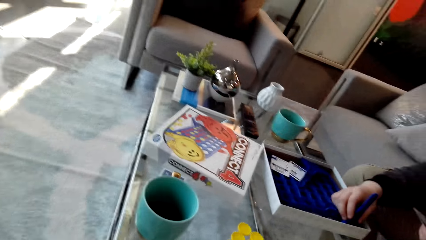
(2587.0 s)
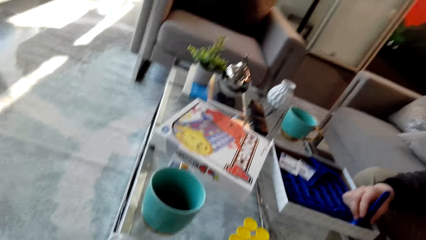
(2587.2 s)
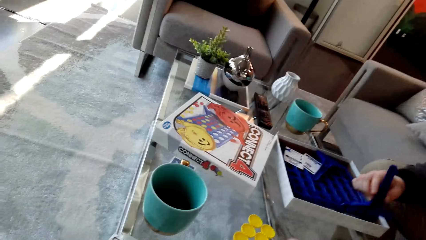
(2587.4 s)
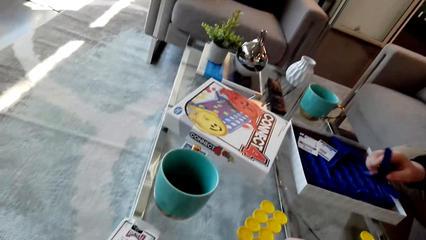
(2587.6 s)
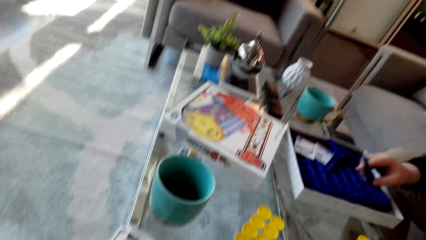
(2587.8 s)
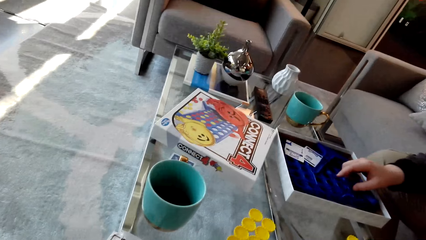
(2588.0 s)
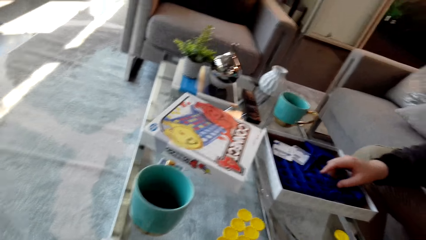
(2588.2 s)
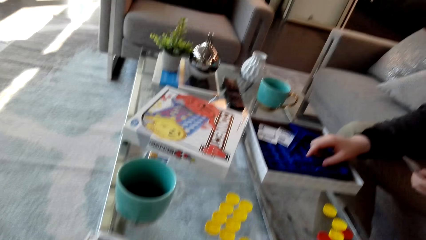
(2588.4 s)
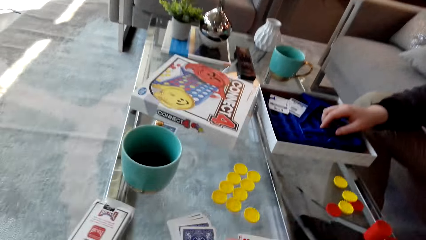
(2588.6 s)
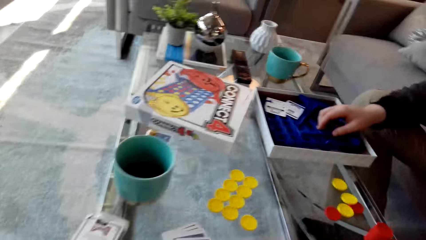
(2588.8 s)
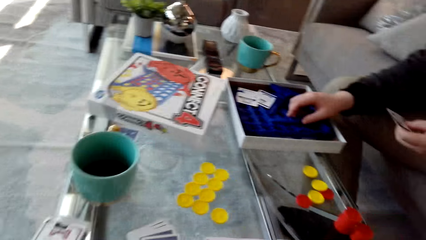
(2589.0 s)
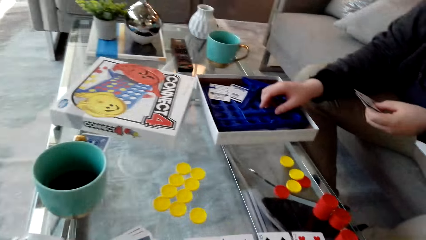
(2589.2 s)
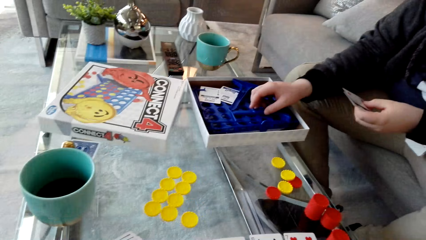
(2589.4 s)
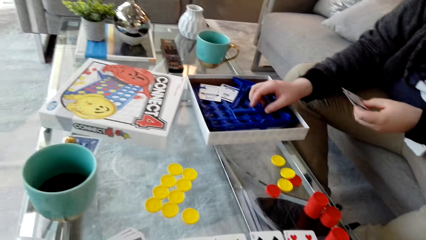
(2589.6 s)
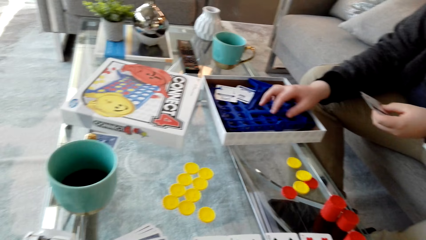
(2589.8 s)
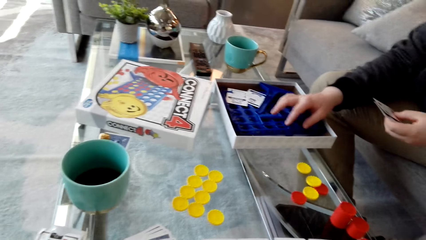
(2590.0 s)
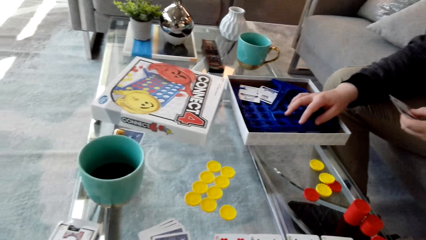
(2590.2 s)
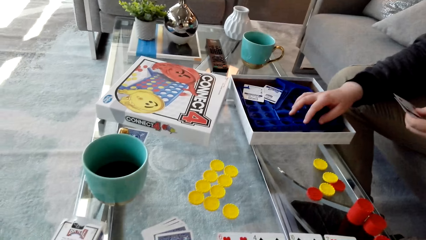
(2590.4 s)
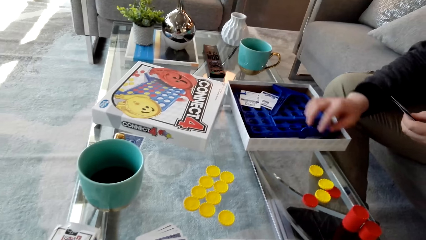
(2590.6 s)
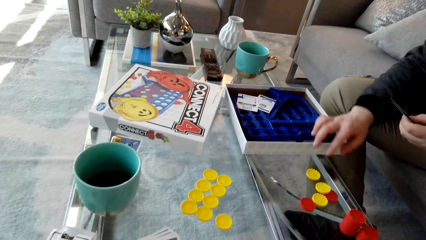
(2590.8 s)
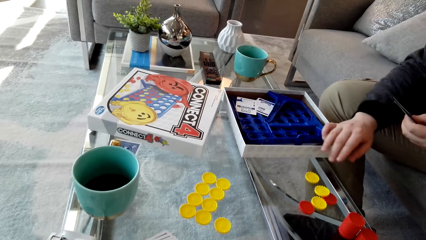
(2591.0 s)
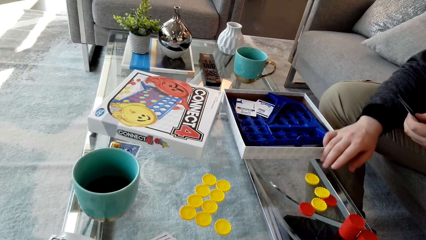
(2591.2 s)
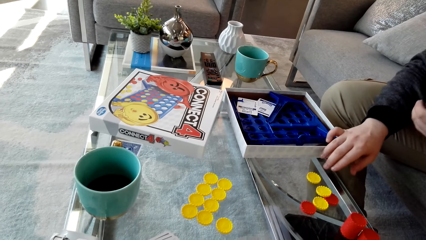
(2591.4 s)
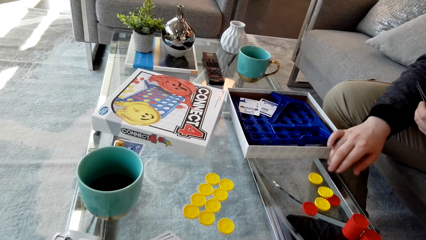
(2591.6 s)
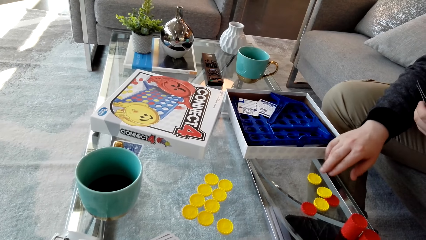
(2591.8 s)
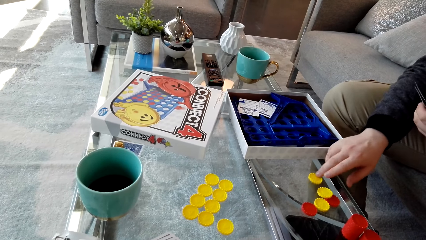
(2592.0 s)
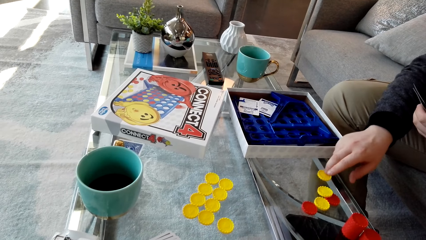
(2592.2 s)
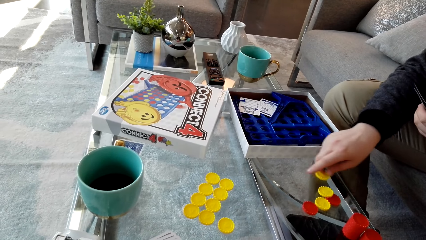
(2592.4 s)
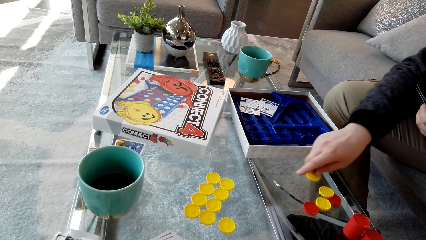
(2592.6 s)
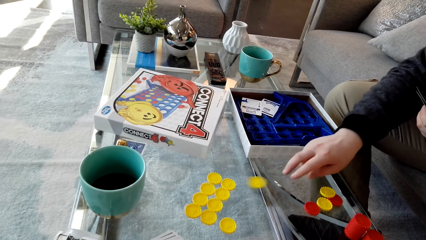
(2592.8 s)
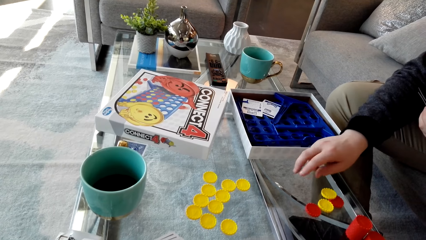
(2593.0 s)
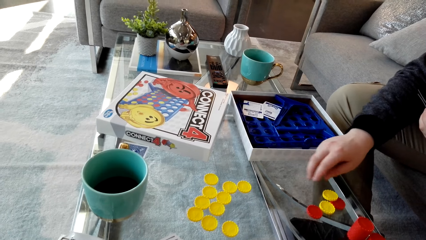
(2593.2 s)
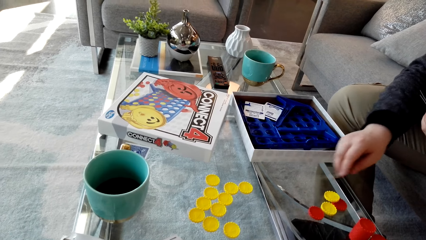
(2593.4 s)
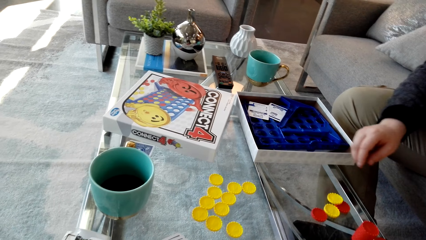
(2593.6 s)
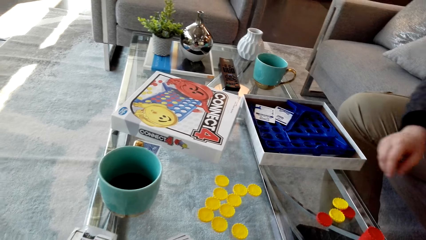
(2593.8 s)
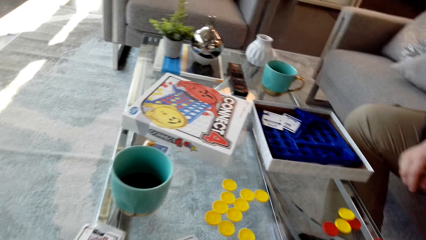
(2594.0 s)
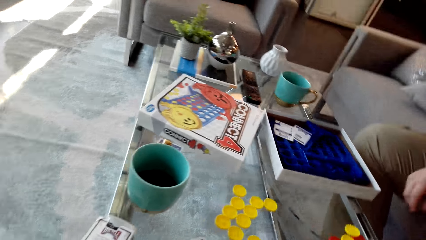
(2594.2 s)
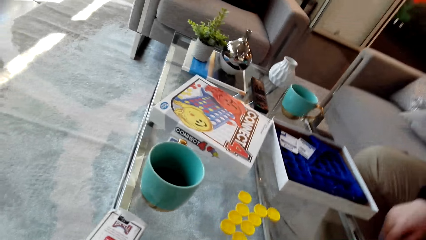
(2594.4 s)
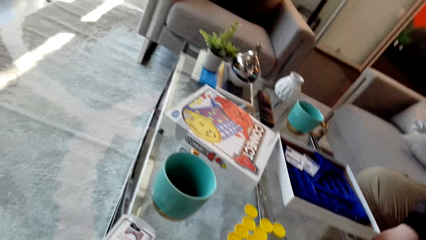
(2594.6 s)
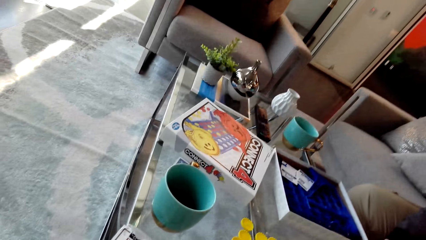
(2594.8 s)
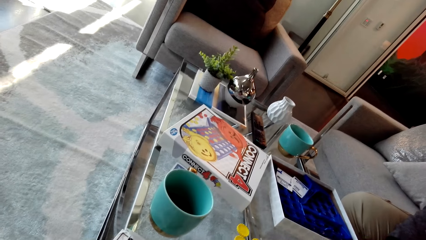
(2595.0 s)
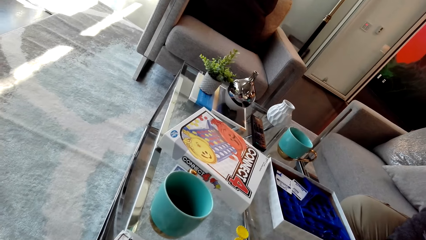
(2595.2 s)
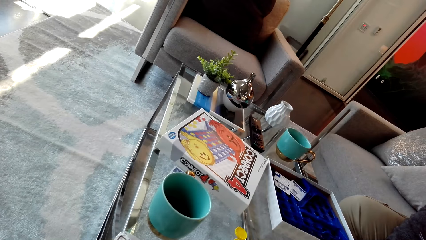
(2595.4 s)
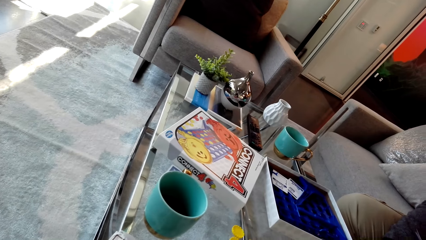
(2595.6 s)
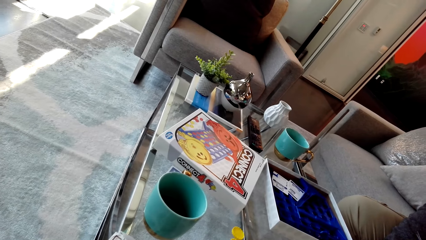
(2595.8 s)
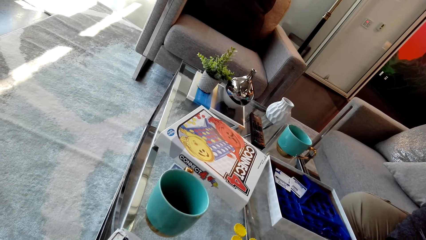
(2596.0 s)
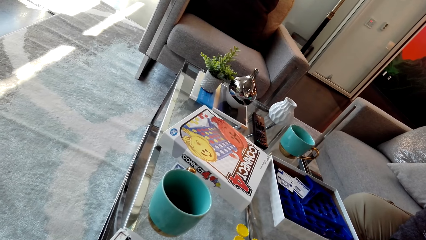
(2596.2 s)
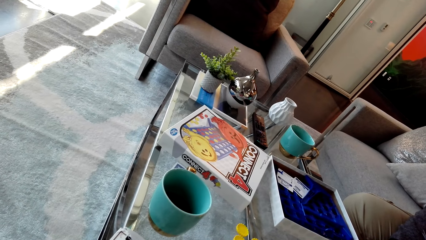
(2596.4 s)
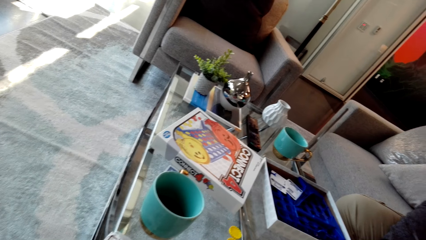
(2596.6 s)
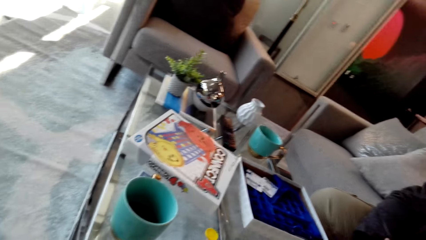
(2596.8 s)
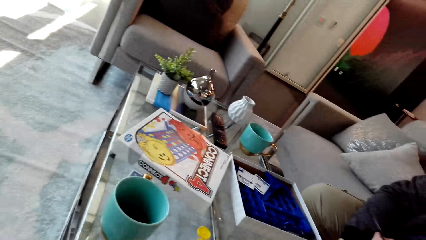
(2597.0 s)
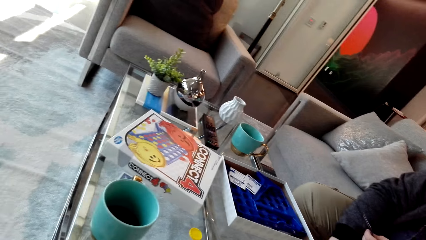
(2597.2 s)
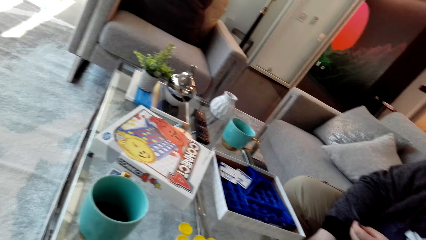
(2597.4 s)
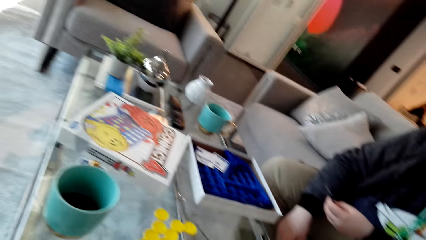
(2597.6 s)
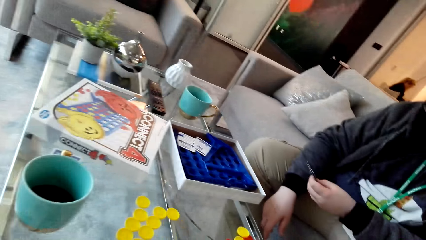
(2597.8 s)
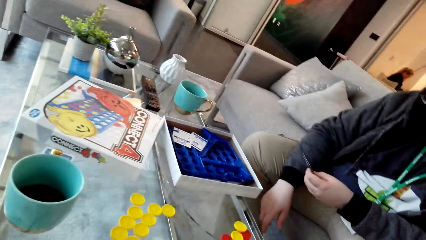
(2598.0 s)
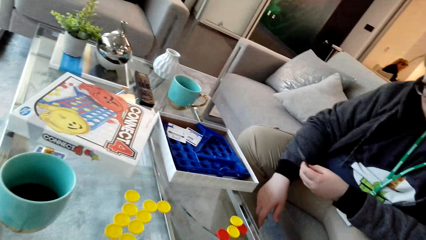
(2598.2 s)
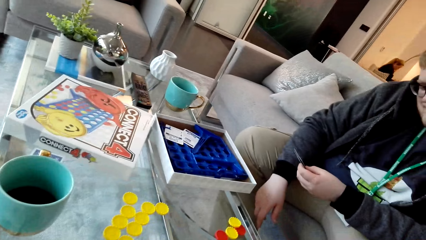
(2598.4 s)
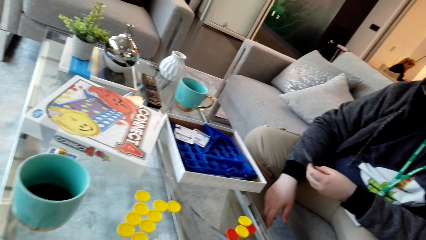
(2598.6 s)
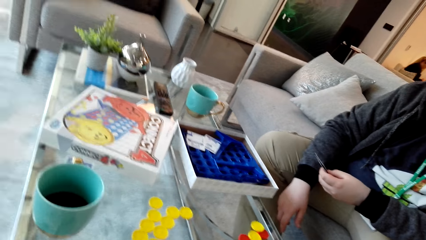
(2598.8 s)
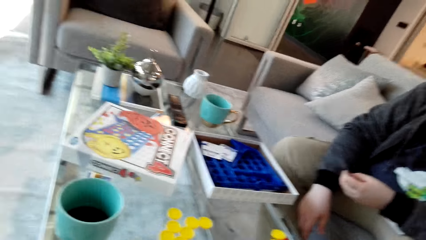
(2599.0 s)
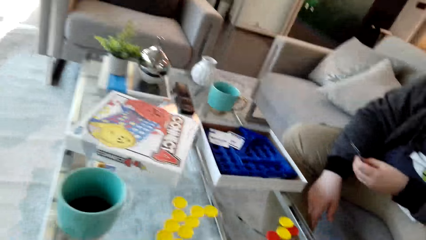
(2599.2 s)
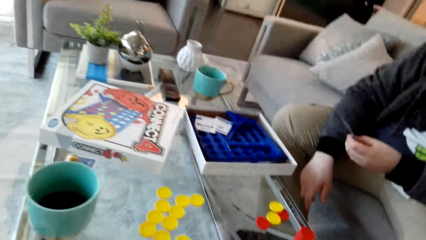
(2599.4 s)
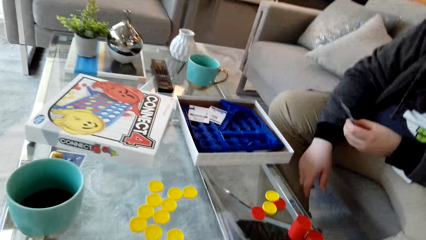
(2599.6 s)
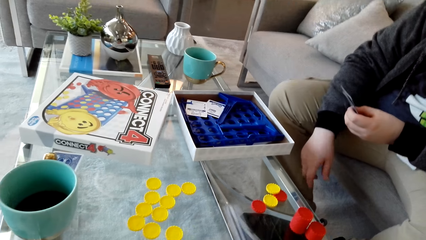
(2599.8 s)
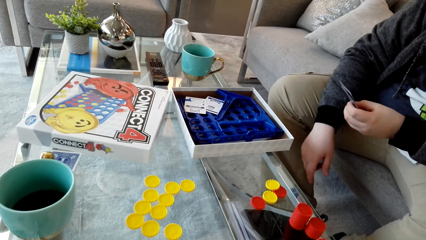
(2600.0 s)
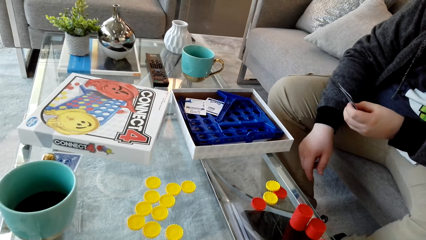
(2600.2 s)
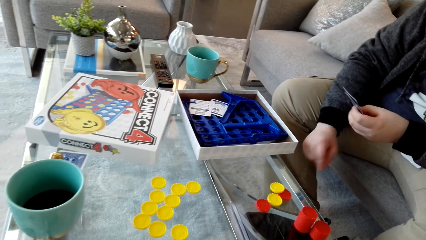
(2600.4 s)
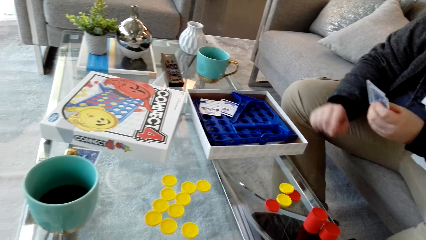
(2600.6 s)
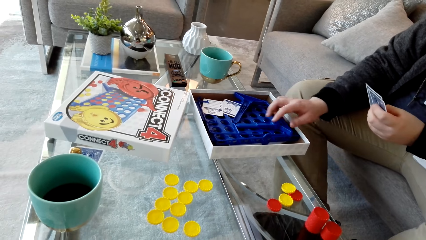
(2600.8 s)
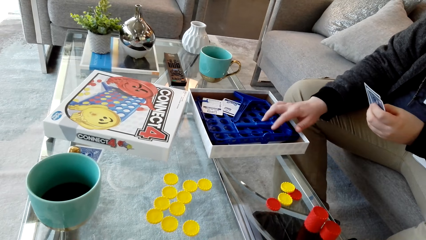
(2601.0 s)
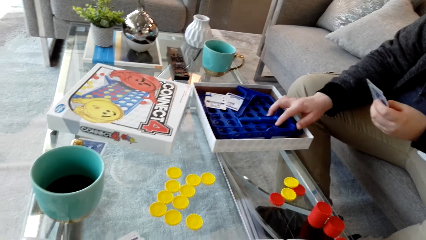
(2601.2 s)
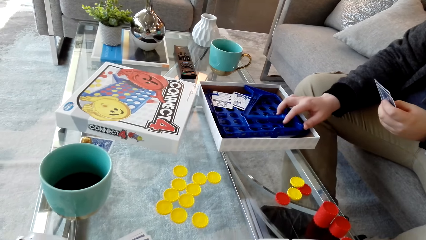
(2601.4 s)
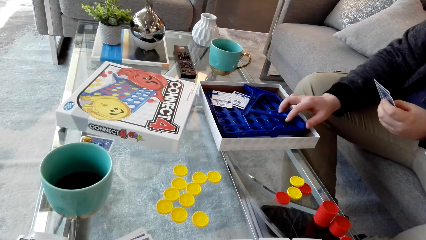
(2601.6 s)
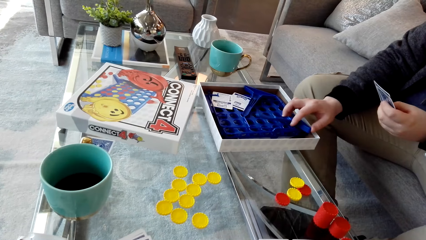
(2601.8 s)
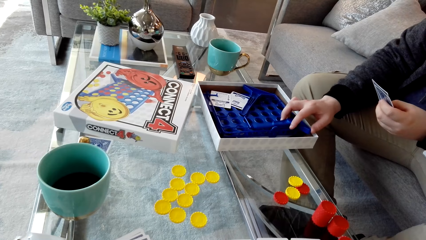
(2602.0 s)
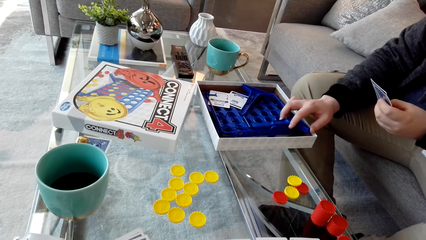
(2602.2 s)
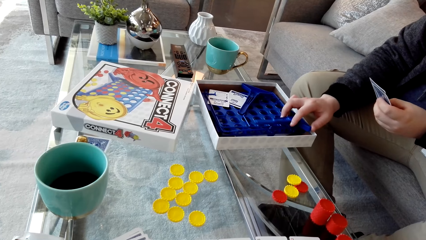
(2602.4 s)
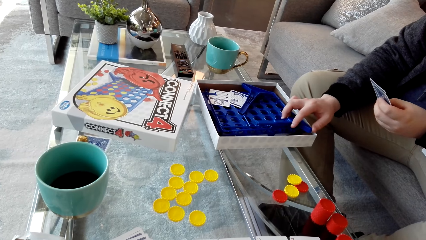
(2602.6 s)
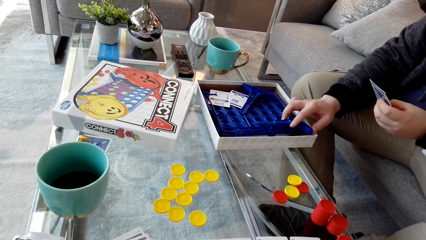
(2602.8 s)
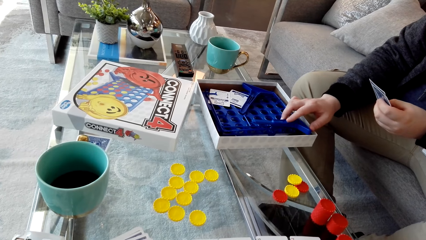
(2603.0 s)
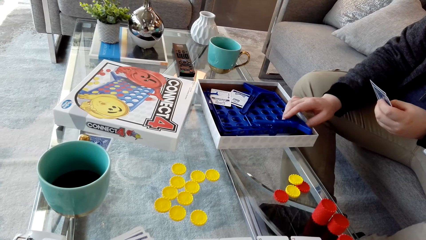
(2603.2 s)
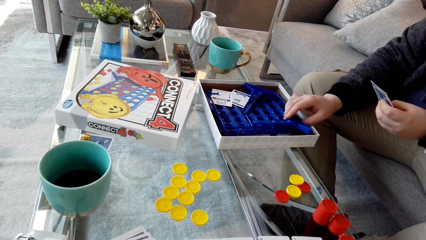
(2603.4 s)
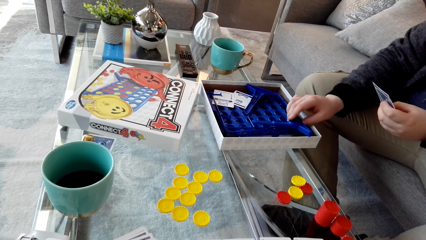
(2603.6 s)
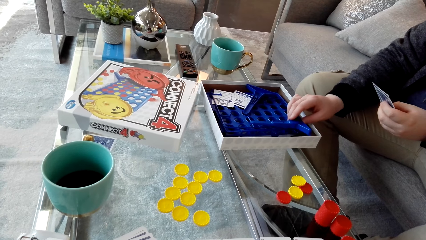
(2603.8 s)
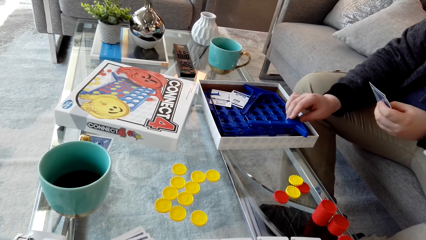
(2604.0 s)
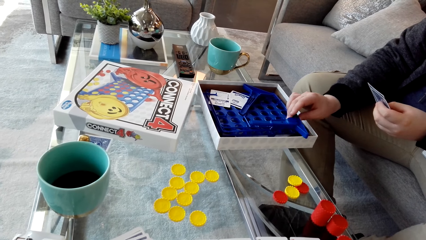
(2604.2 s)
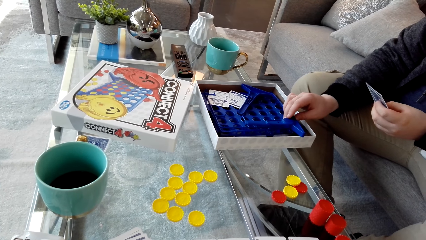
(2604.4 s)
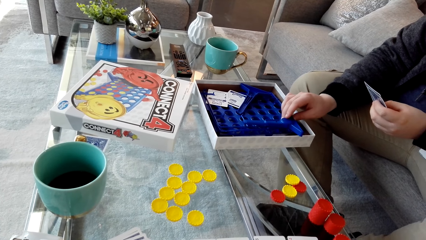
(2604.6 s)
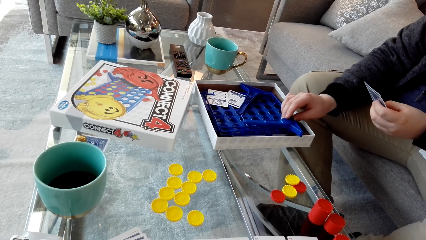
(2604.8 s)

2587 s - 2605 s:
The camera wearer looks around. They drop the plastic material. A man picks the dice. The man pushes the plastic coin across the table. The man drops the dice. The camera wearer looks around. The man picks the plastic material and touches the plastic.
